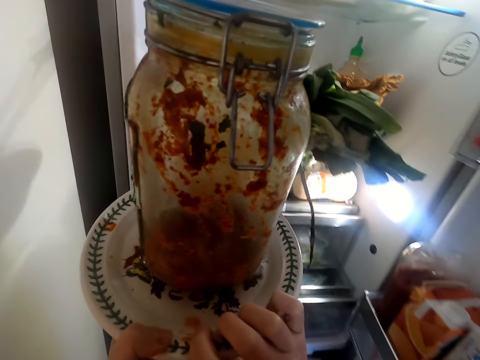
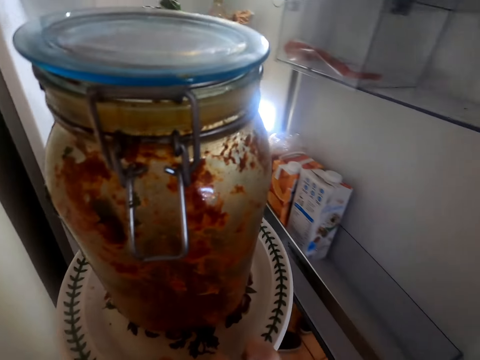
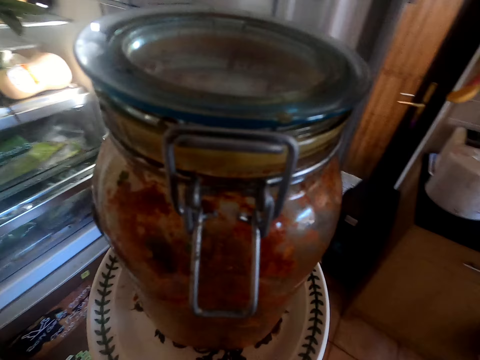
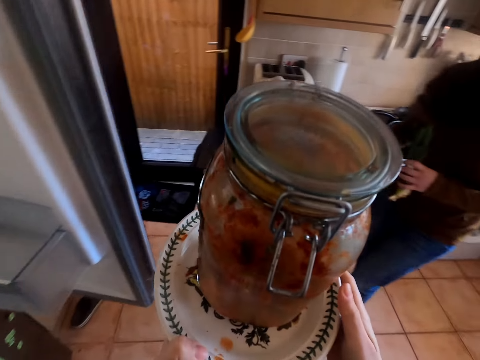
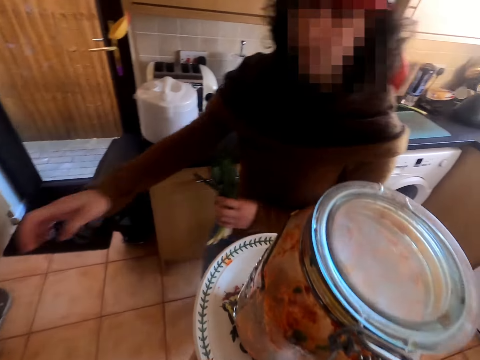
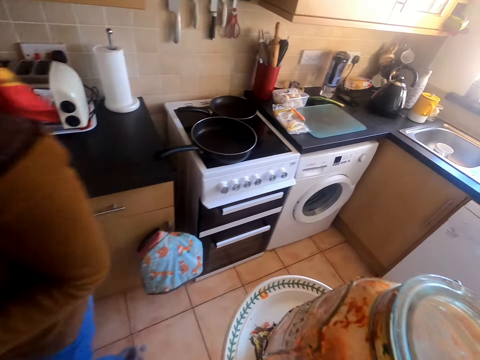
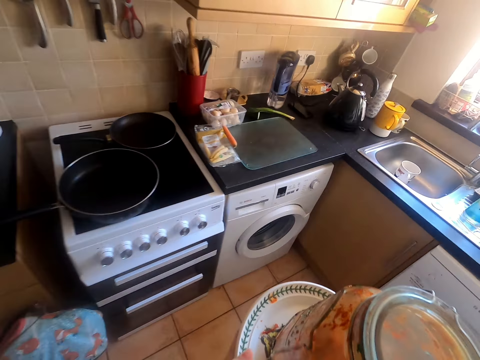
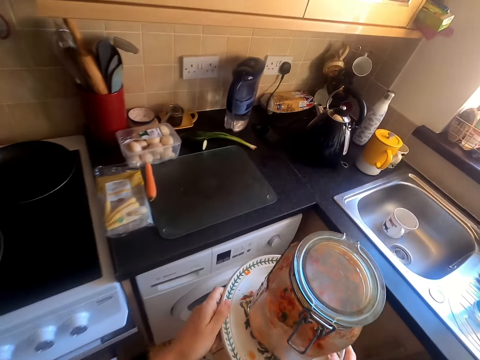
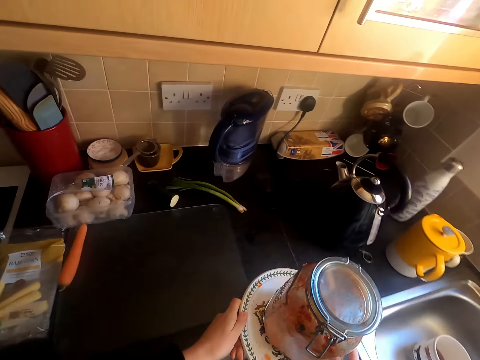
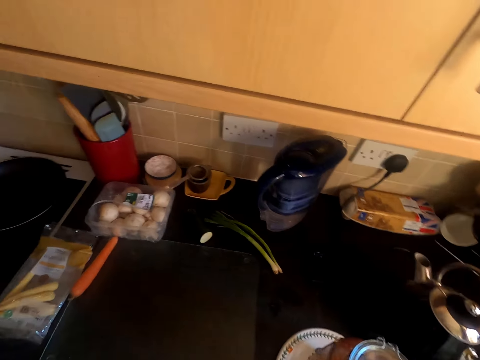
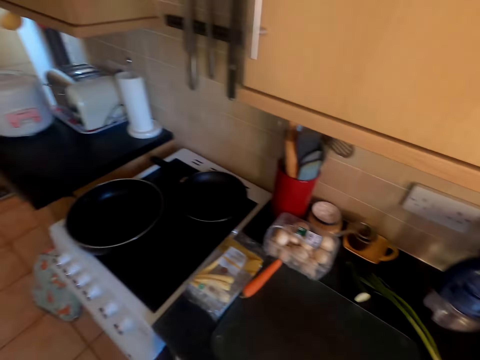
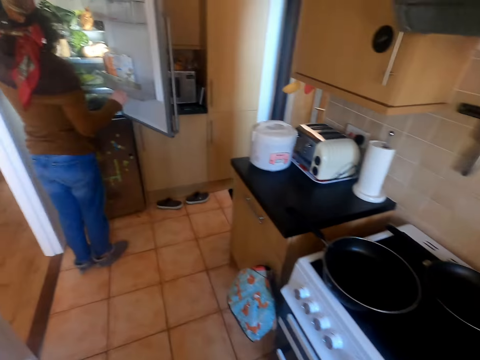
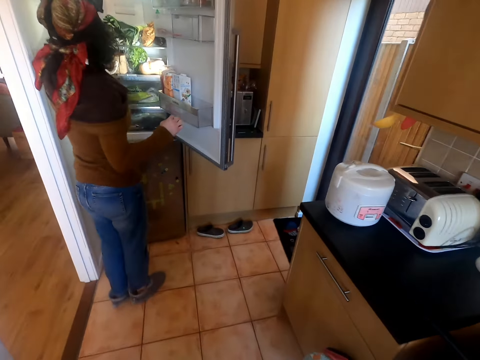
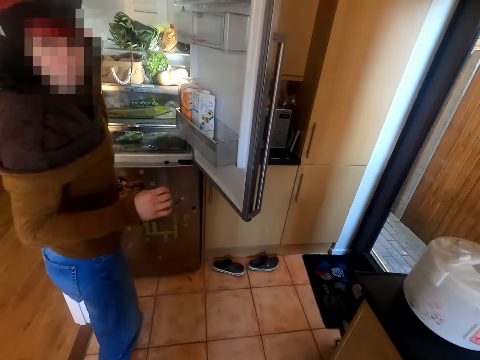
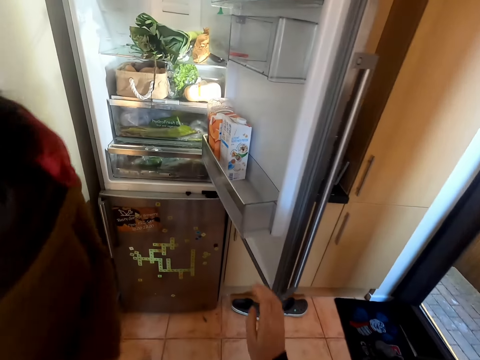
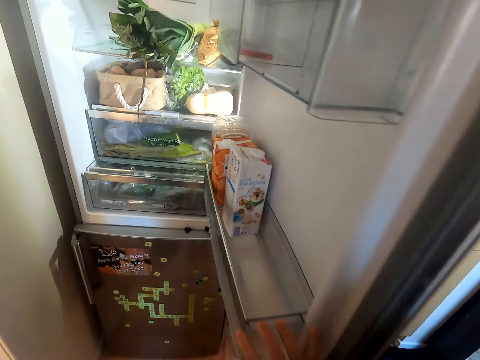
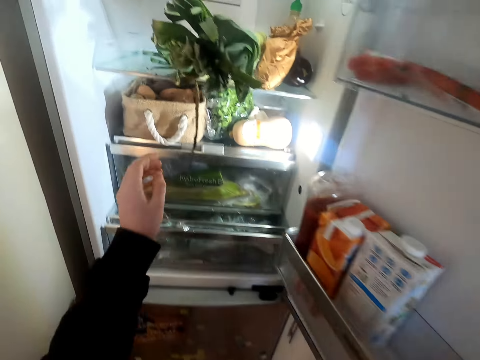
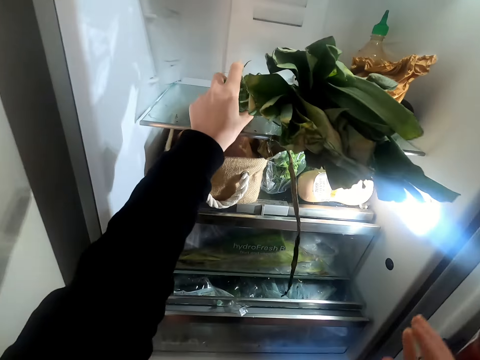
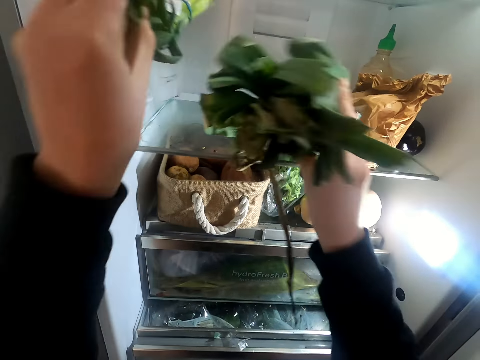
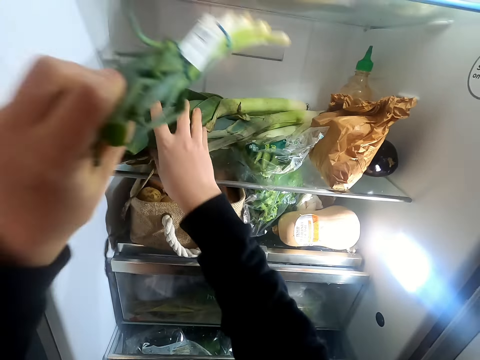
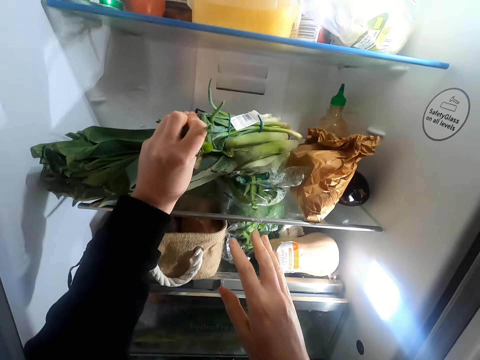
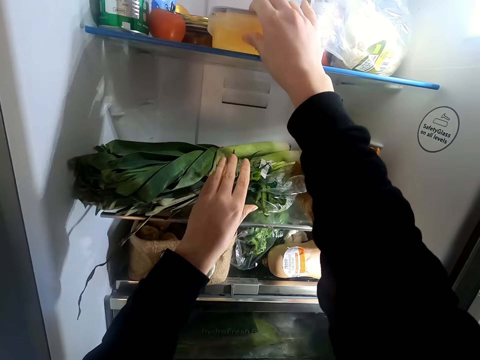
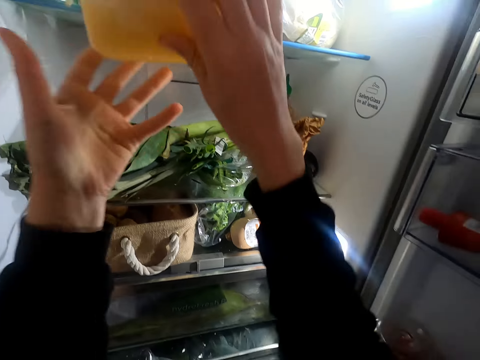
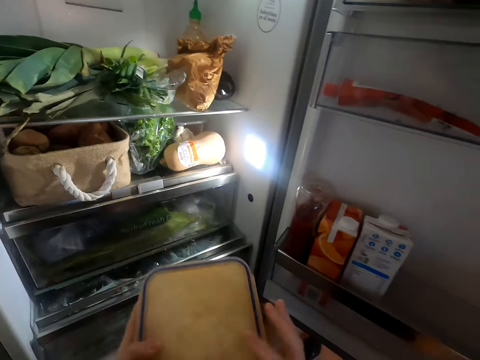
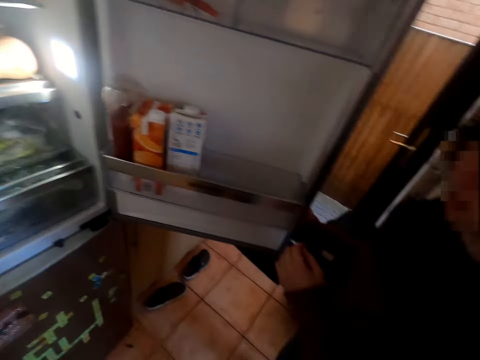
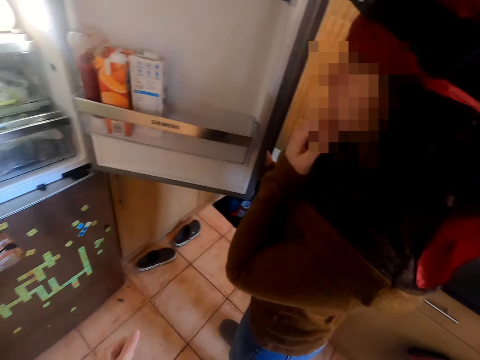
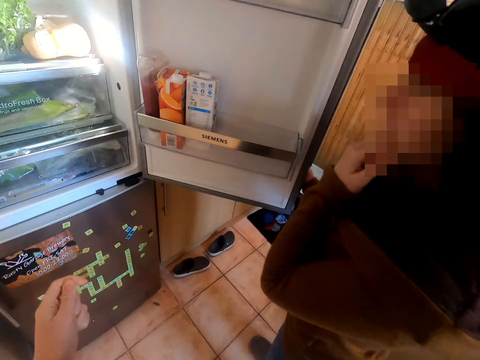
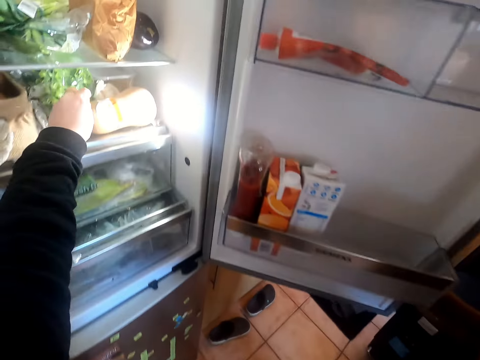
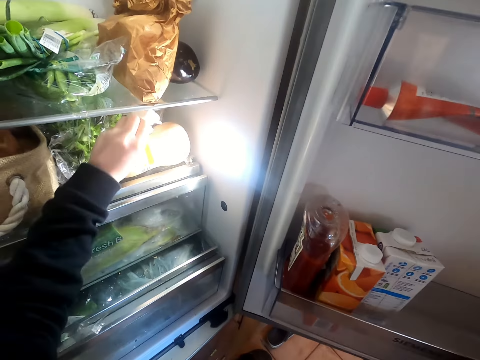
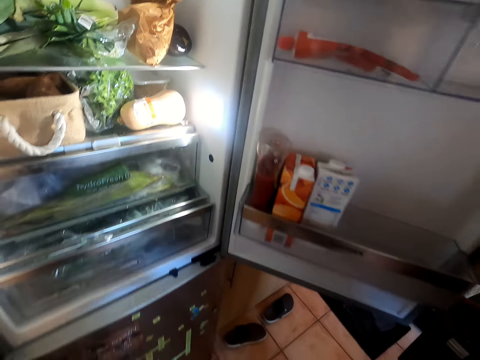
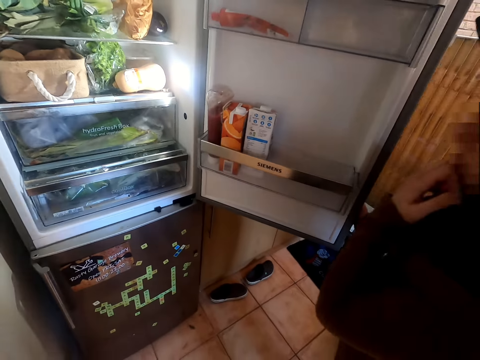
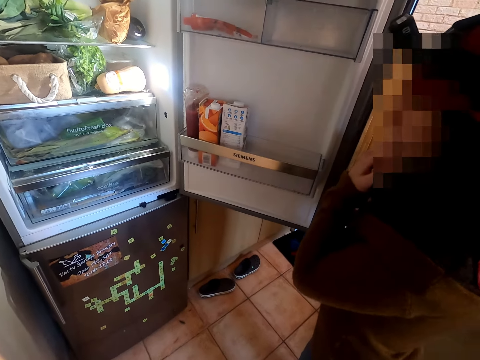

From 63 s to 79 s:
The camera wearer converses with a woman. They move around. The woman responds to the camera wearer. The camera wearer places the kimchi on the kitchen counter. They move around. The woman checks something in the fridge. The camera wearer picks a tin of rice from the fridge. They take the garlic in a container from the fridge.

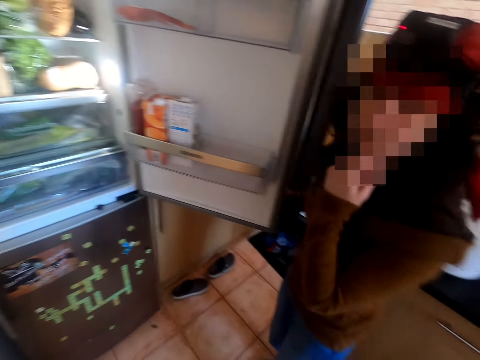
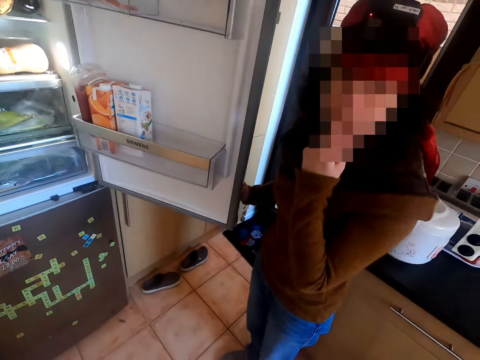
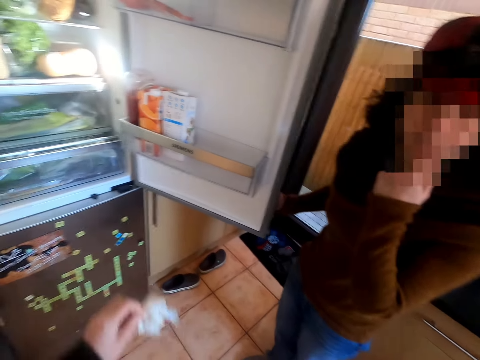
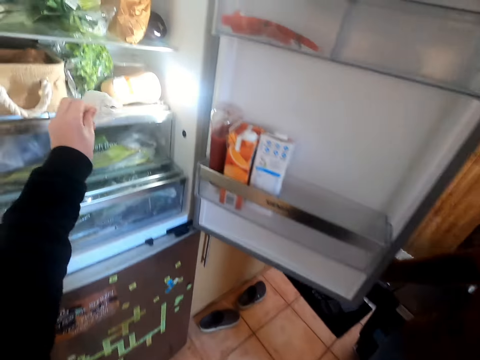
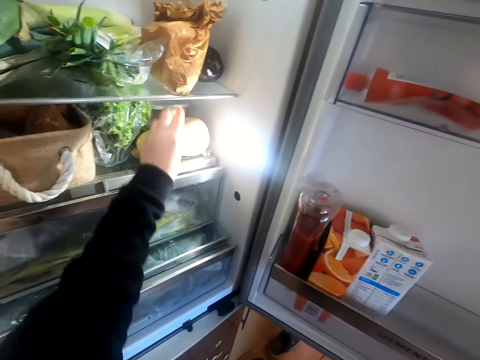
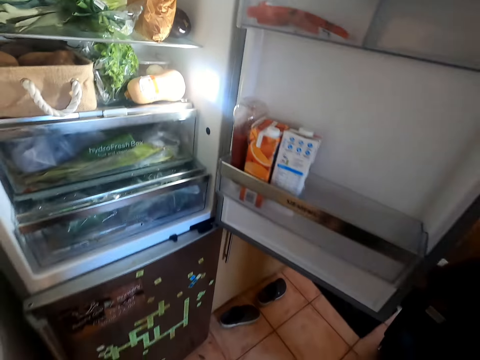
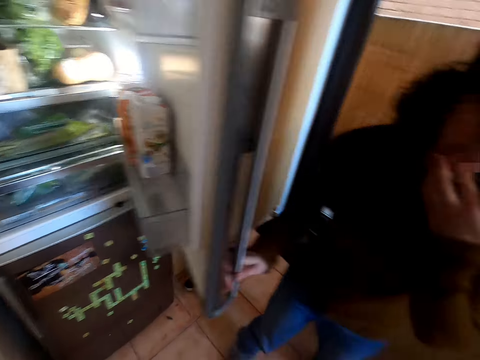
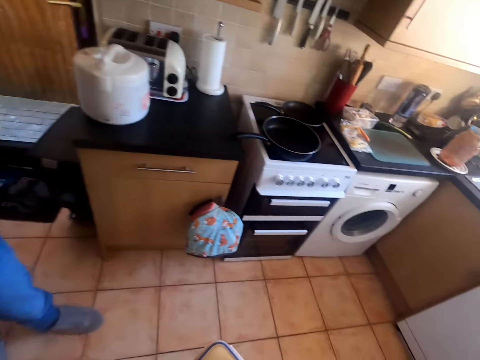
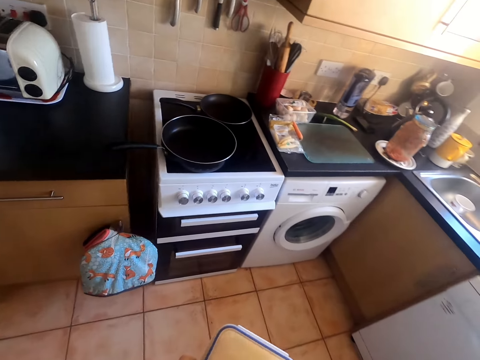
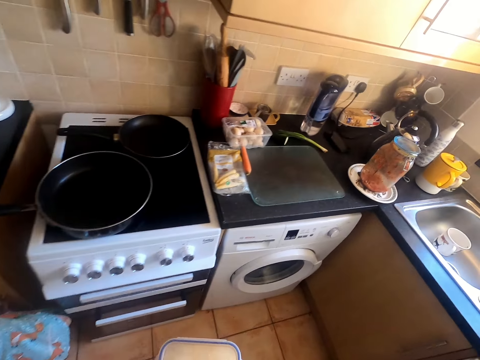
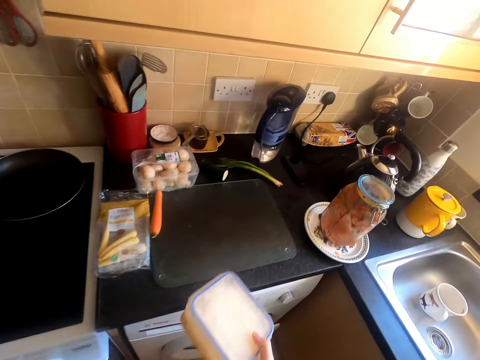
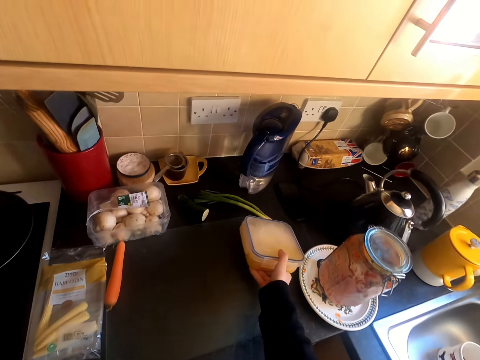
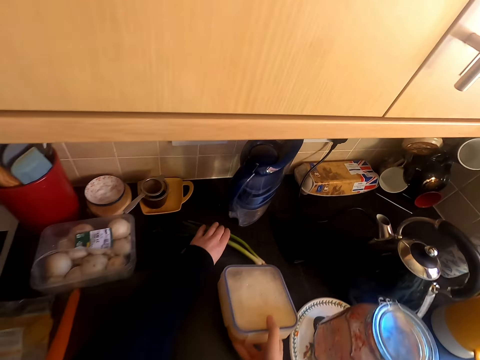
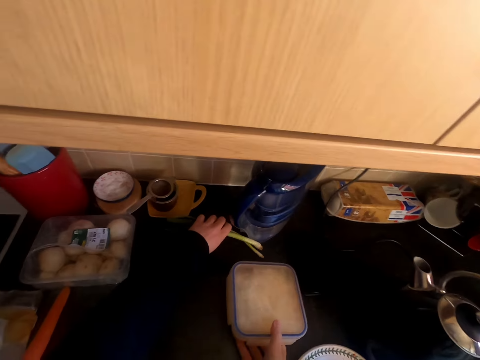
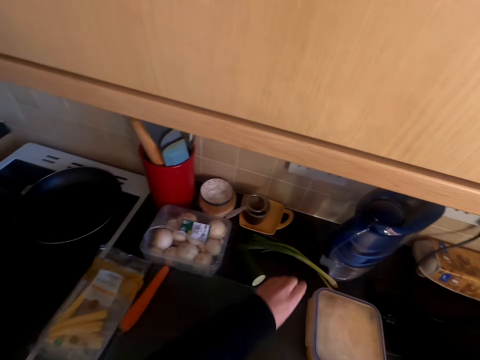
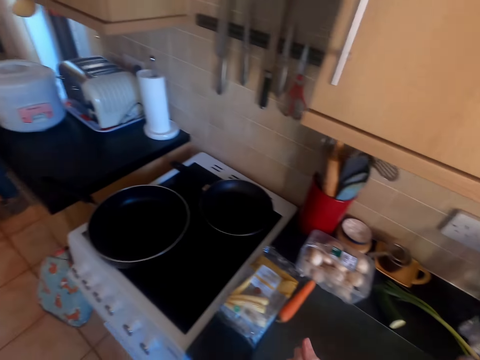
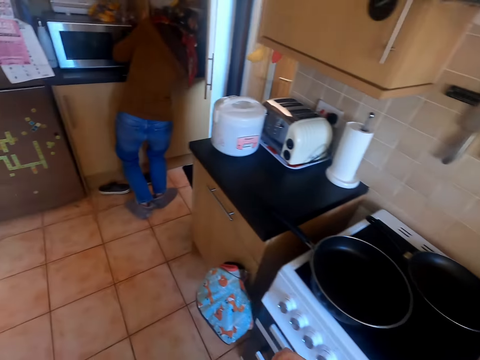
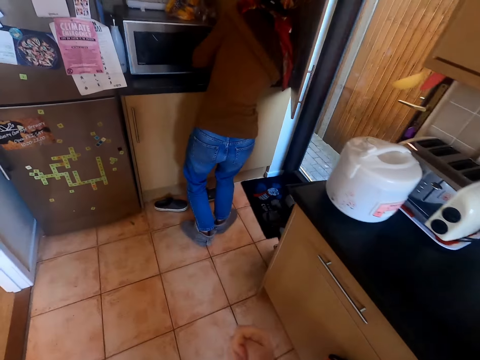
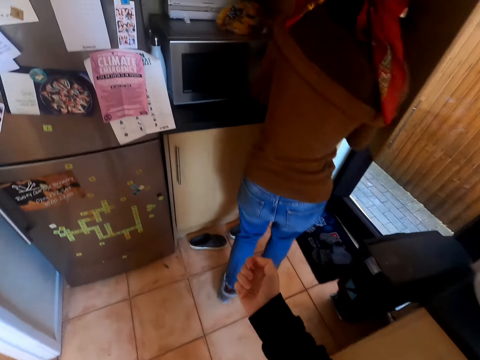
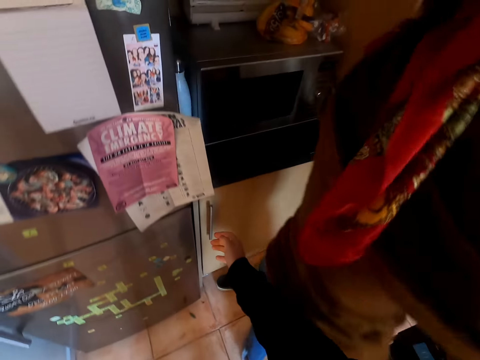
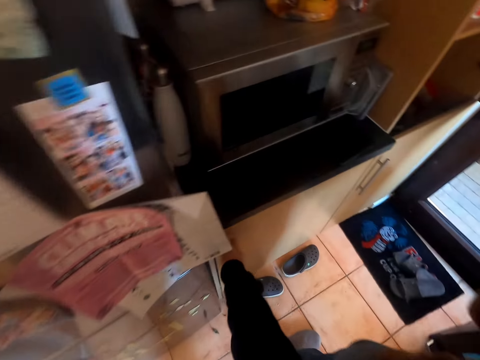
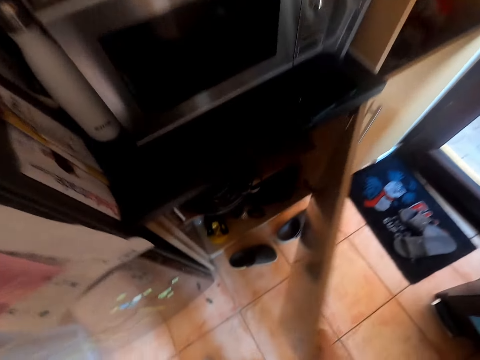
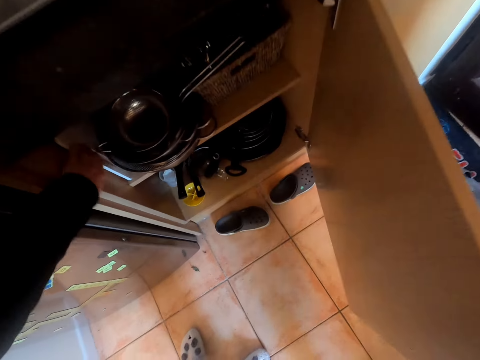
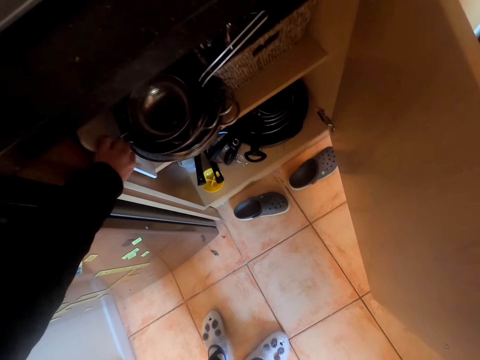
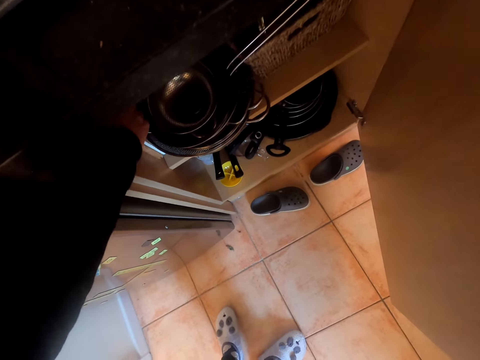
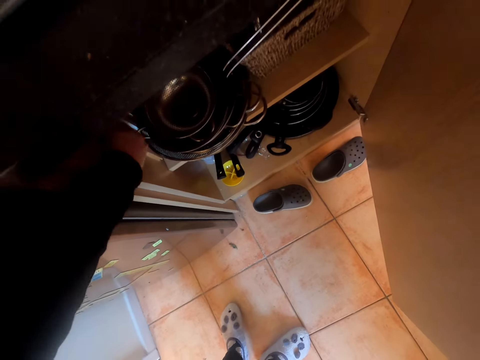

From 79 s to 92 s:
A woman converses with the camera wearer. The camera wearer returns the garlic in the fridge. They close the fridge. The woman closes the fridge. The camera wearer moves around. They place the tin of rice on the kitchen counter. They push aside the tin of rice and spring onions. They move around. The woman picks something from the fridge. The camera wearer opens a drawer or cabinet.
